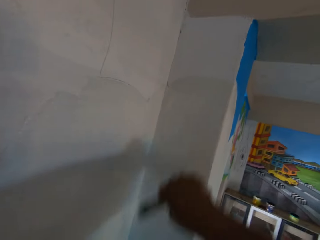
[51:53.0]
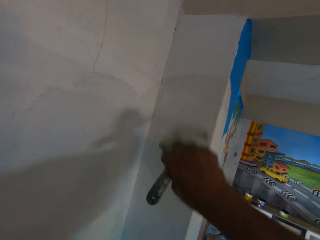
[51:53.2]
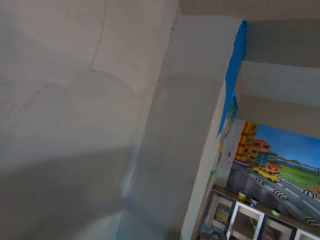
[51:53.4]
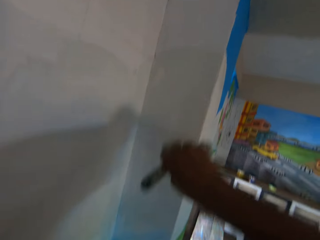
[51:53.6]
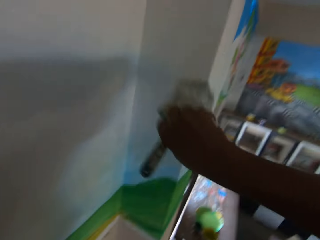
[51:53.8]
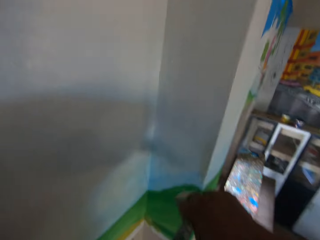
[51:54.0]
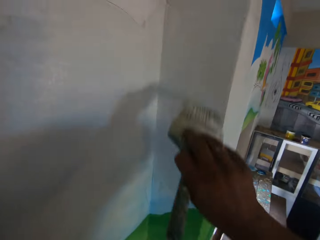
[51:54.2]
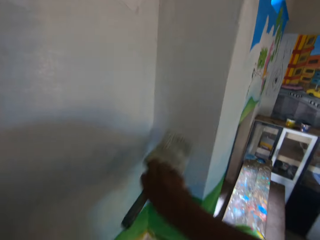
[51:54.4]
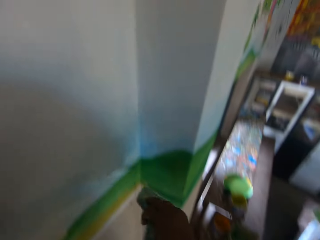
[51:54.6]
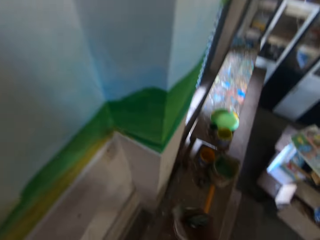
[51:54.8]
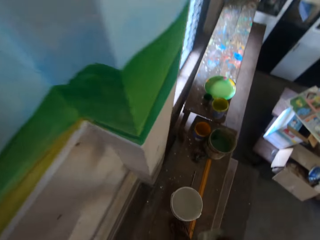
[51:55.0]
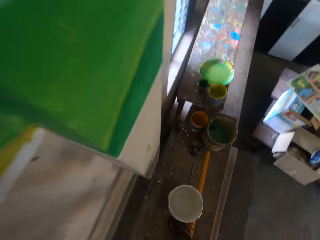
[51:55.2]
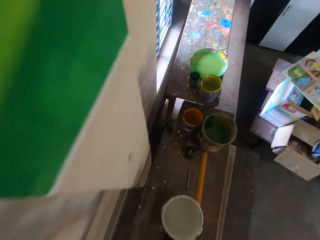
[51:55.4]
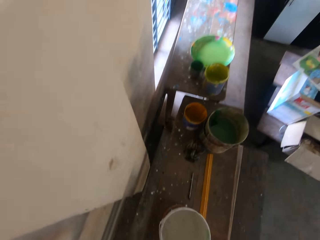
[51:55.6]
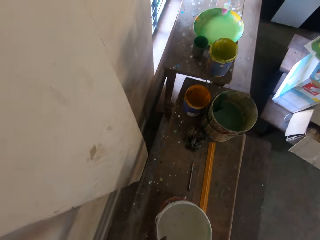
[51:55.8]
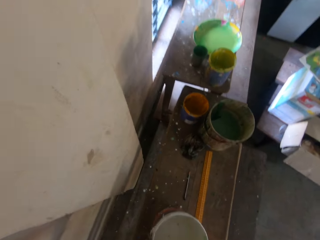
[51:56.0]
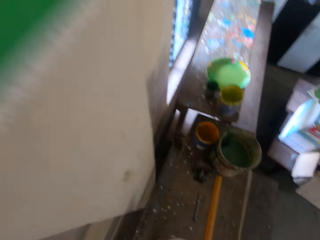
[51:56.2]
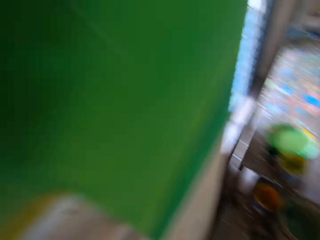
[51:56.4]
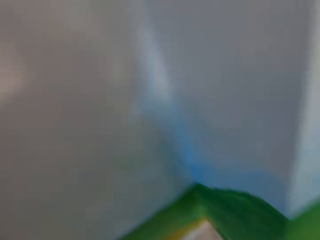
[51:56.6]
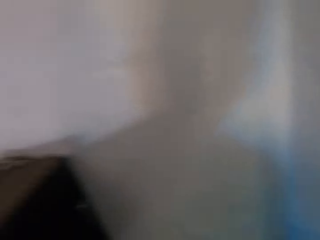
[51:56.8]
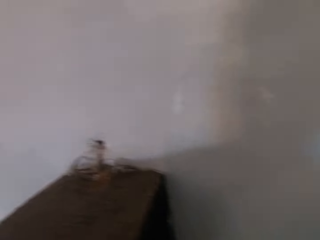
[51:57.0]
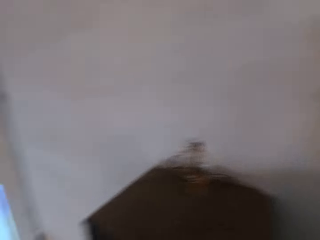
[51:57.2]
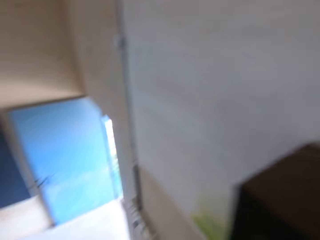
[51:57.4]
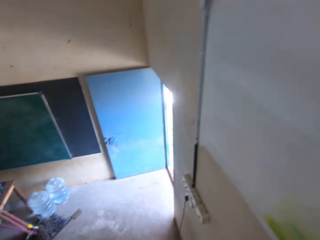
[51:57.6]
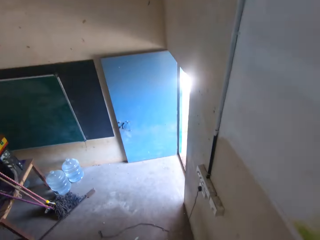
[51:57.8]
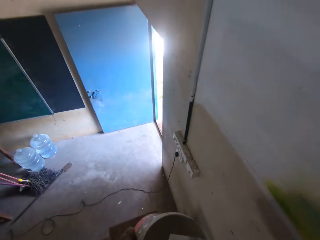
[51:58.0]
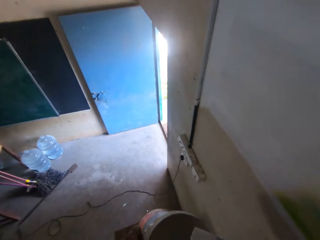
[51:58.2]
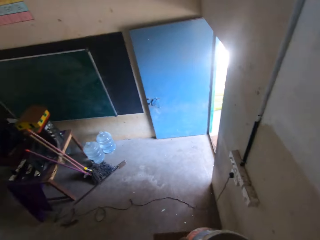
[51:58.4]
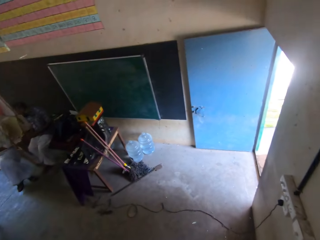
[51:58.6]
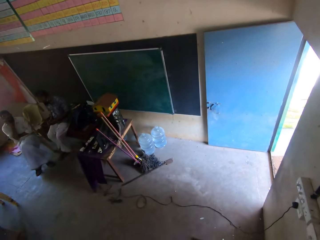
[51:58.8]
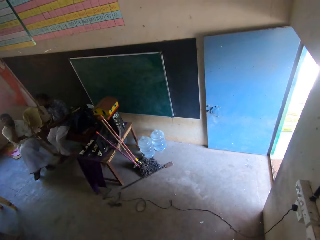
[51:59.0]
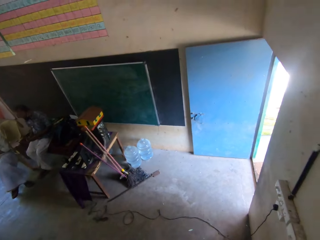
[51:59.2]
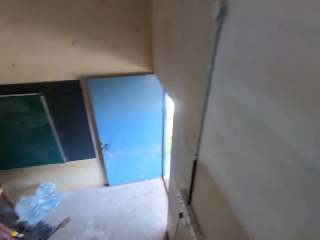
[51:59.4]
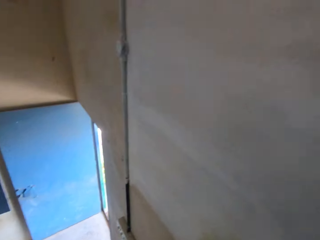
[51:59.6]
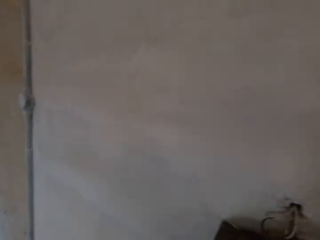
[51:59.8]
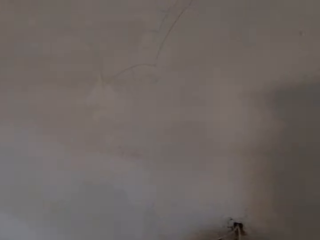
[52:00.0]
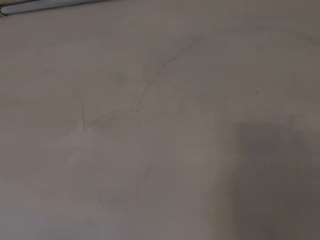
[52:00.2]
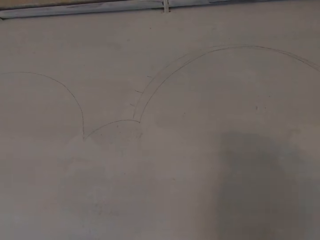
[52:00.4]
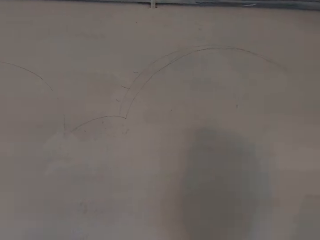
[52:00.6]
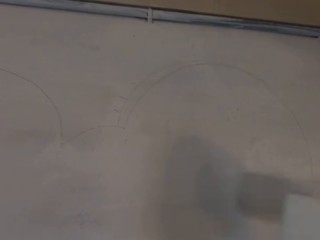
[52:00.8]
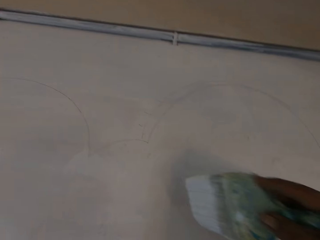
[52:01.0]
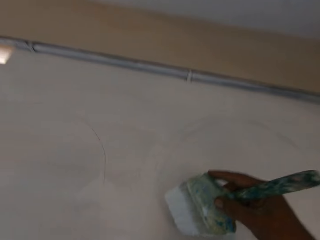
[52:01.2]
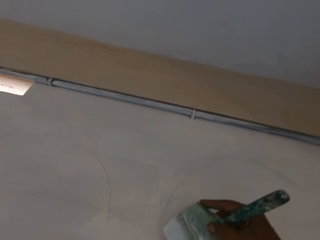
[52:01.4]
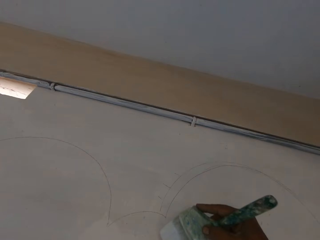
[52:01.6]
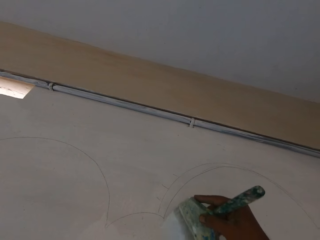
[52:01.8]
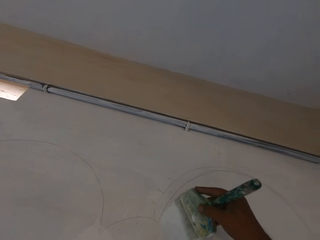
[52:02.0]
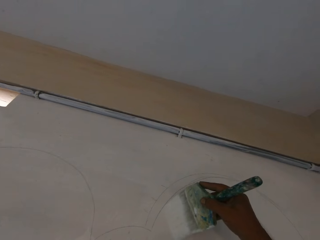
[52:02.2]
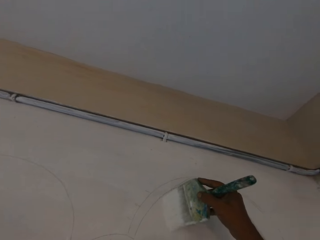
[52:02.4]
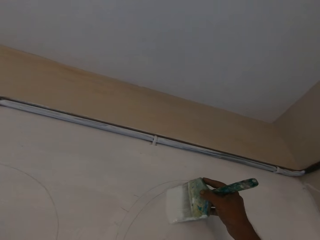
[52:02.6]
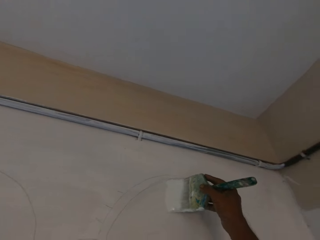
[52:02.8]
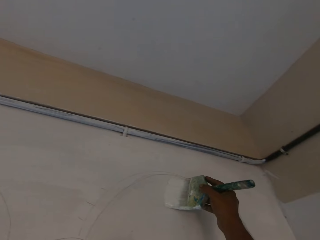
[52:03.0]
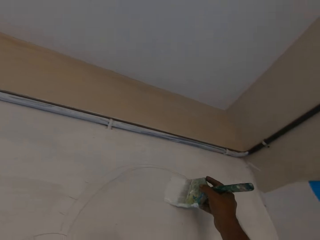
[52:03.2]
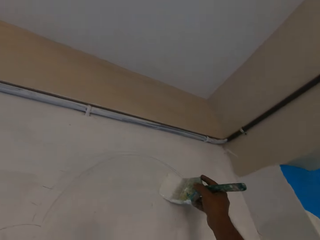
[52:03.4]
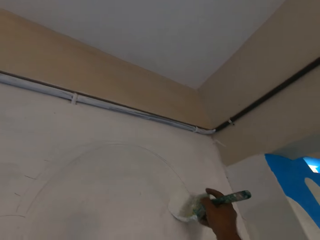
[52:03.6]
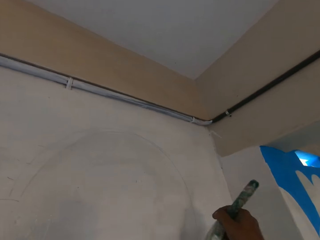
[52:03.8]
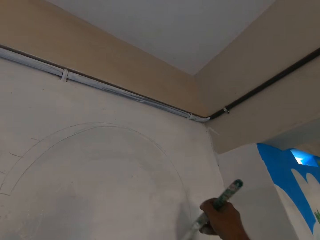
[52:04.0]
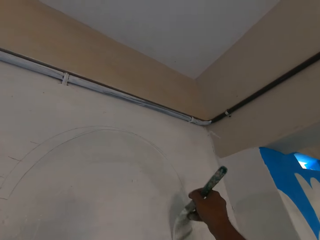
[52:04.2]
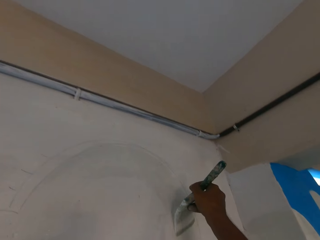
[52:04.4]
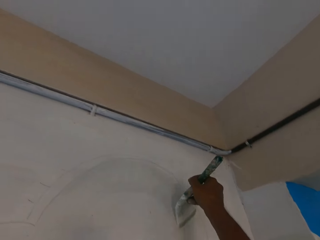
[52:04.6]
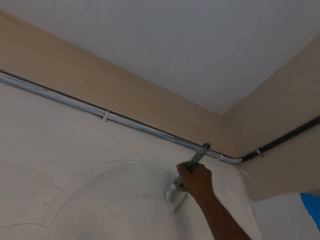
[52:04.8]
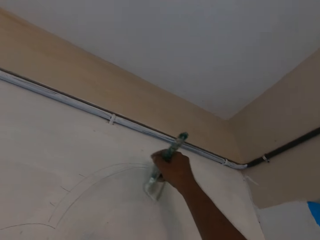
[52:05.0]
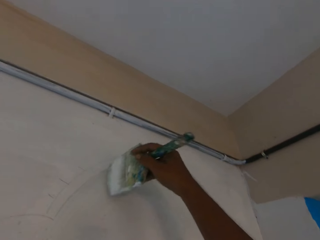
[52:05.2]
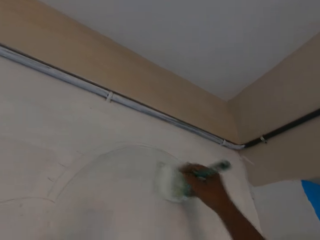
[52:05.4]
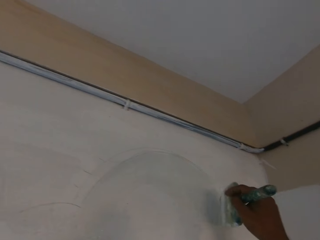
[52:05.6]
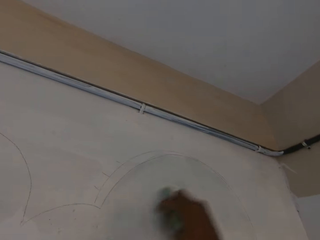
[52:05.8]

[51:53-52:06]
The camera wearer dips the paintbrush in the paint. He lifts the paint container on the table with his left hand. He paints the wall with the paintbrush in his right hand.

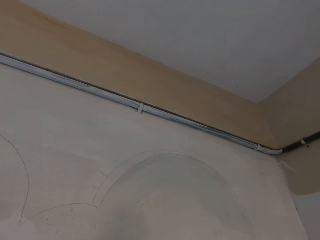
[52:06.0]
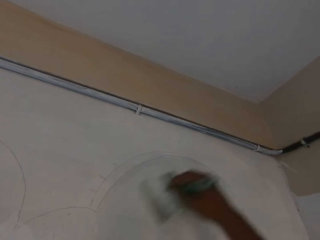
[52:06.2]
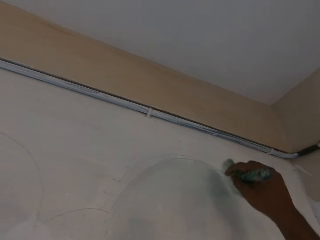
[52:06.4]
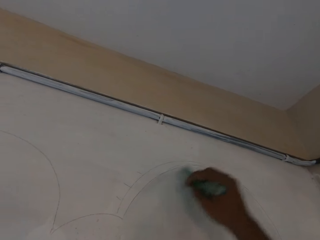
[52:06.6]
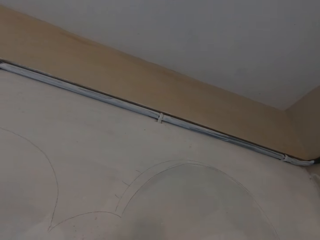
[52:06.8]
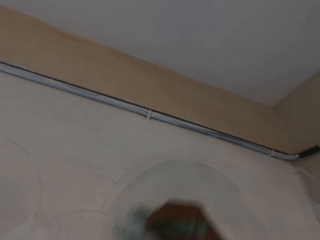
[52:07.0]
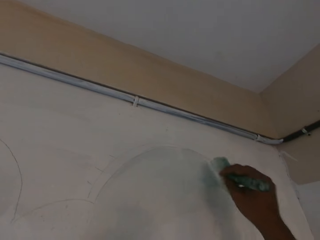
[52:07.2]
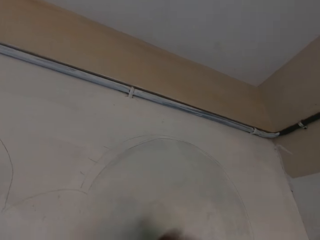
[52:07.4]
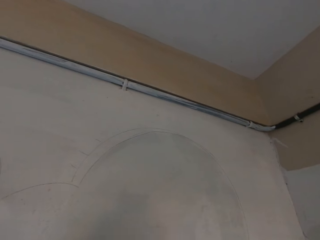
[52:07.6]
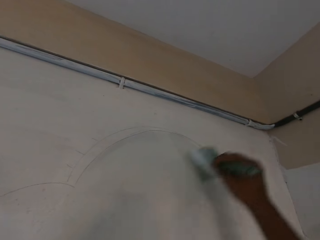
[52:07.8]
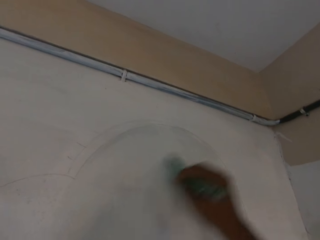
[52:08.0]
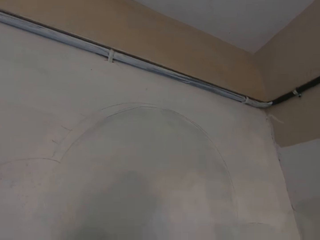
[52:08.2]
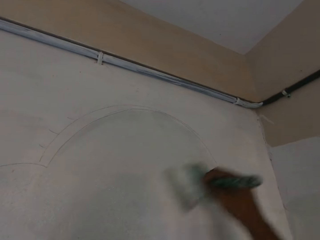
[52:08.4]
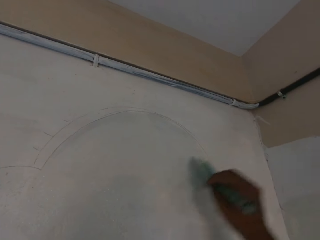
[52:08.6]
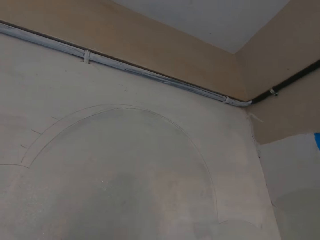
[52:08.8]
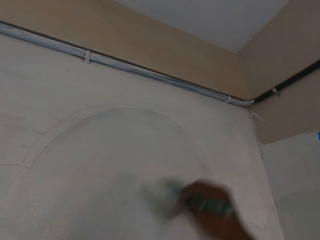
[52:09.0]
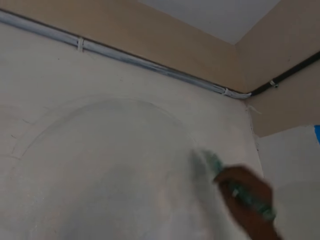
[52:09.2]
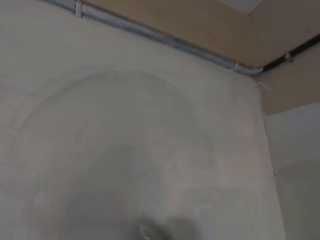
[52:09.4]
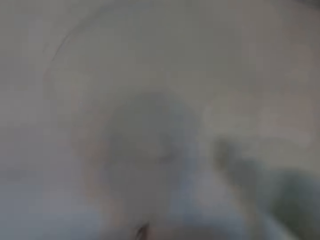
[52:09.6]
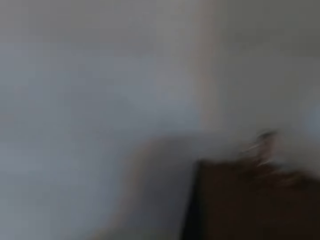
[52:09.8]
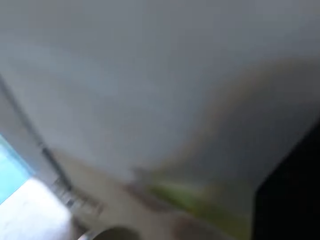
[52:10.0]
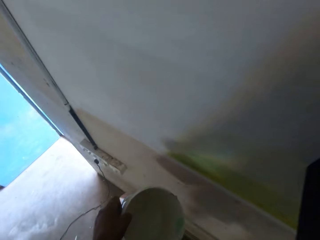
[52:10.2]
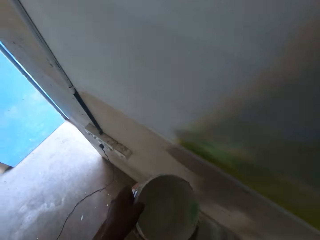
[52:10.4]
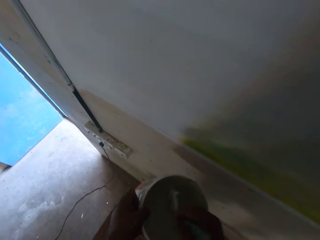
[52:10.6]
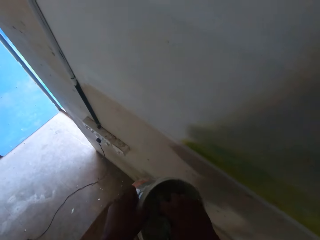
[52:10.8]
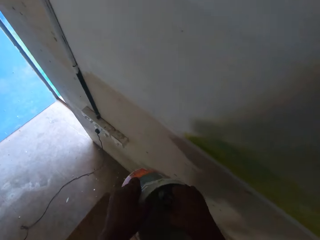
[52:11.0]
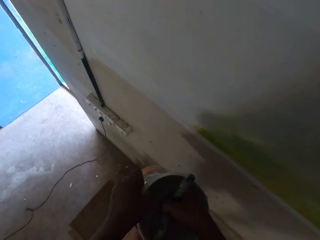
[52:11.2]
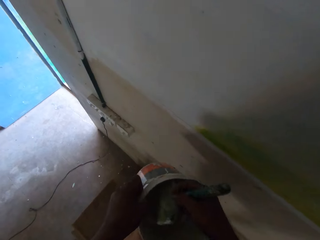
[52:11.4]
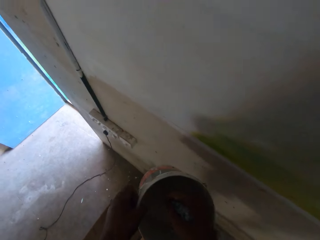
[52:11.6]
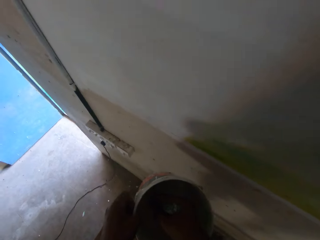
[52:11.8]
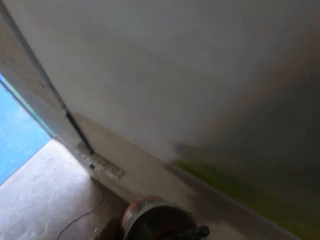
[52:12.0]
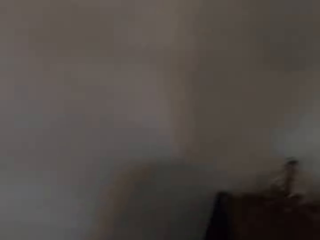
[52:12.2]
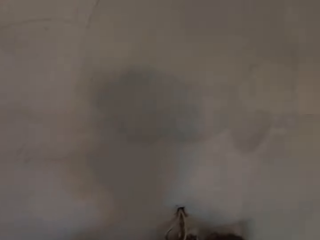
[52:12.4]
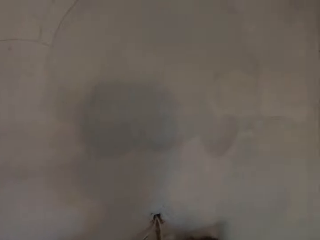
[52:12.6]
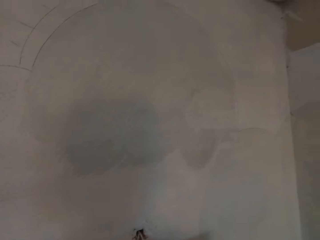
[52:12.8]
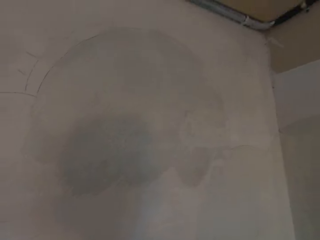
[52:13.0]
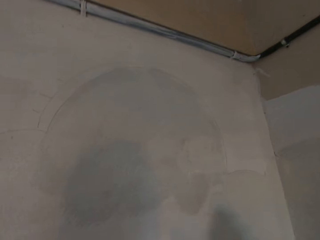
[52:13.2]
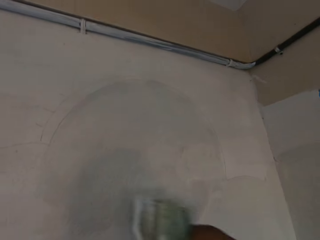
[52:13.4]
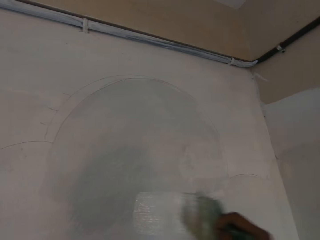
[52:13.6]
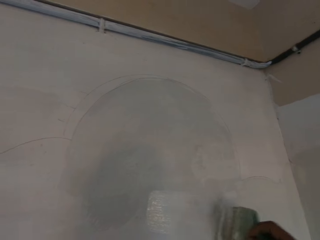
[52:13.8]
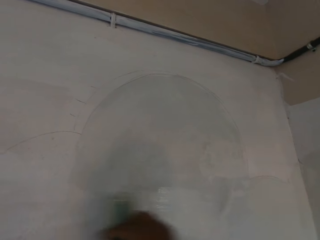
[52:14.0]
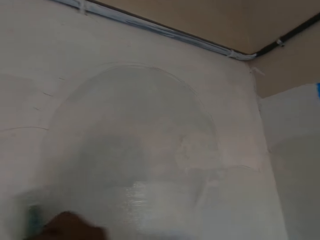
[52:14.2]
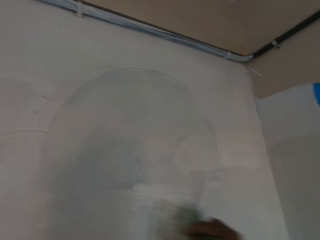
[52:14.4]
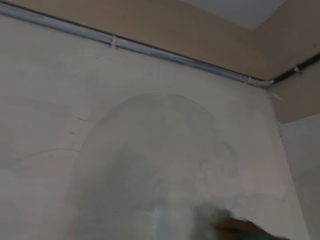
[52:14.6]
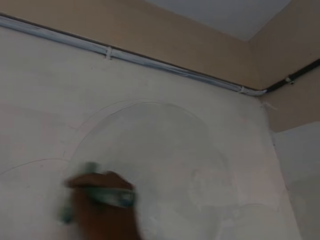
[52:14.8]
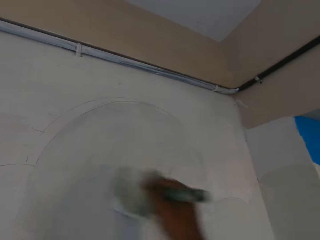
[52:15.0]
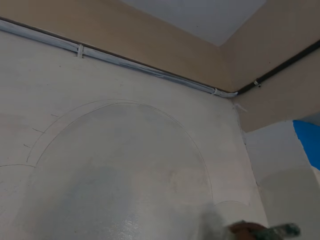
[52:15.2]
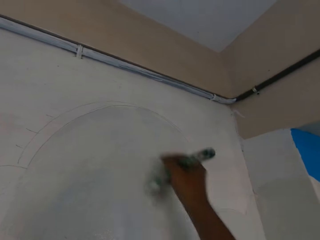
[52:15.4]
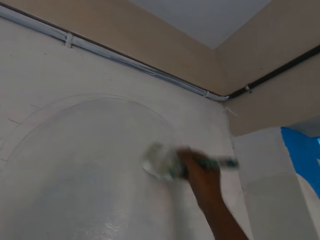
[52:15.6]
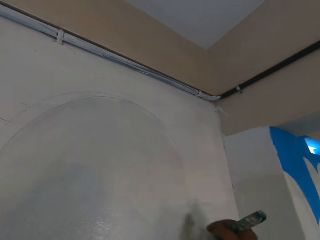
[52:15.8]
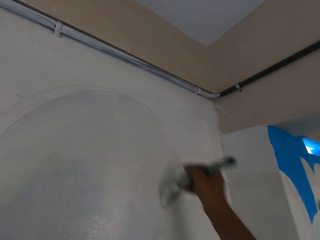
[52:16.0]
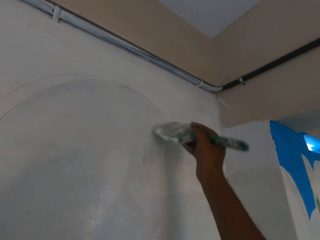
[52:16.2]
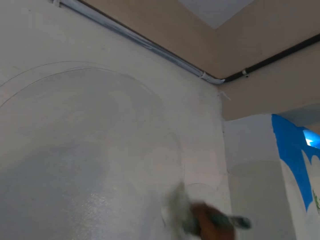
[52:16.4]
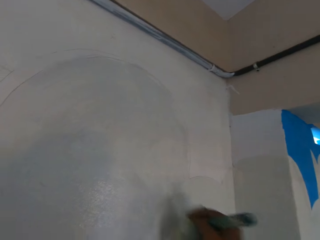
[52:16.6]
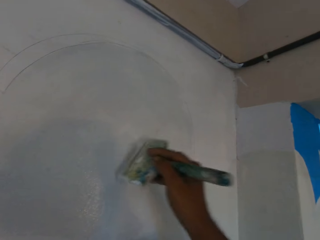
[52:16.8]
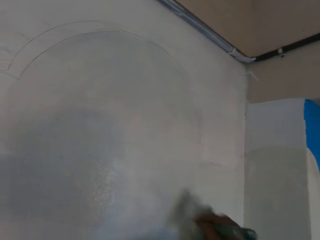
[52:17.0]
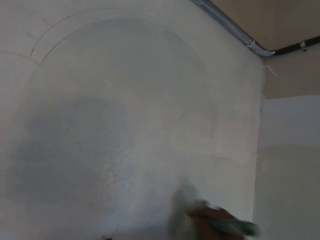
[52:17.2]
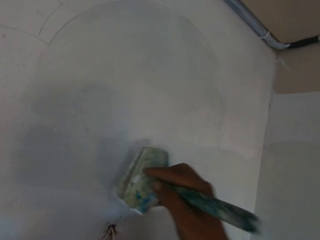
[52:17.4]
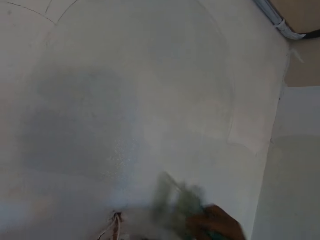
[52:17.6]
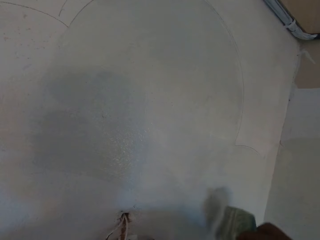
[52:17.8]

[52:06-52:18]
The camera wearer dips the paintbrush in his right hand into the paint container in his left hand. He paints the wall with the paintbrush in his right hand.
